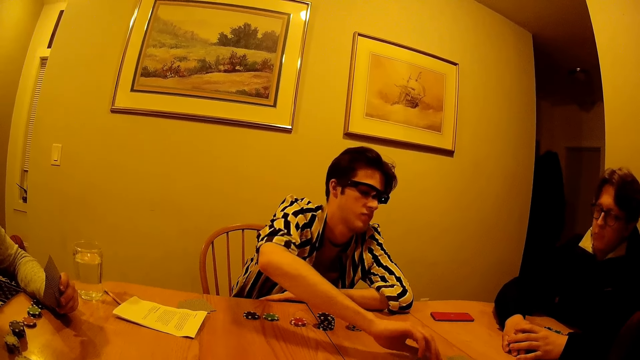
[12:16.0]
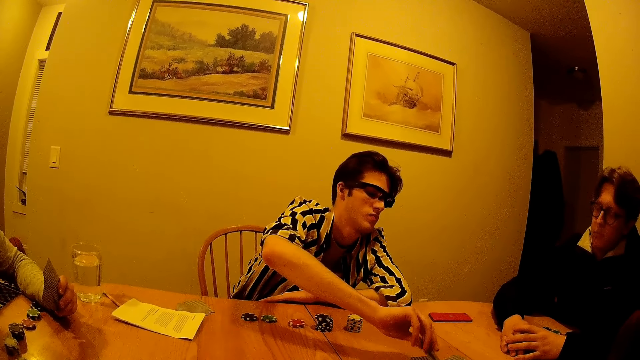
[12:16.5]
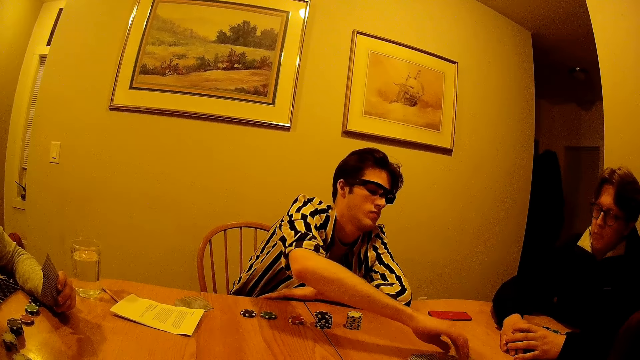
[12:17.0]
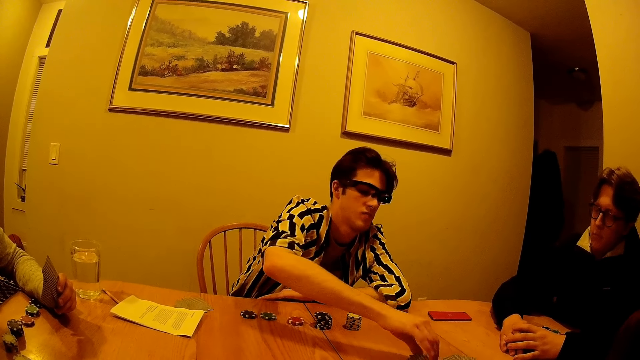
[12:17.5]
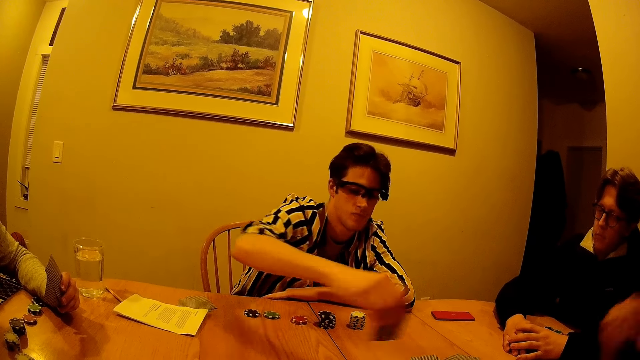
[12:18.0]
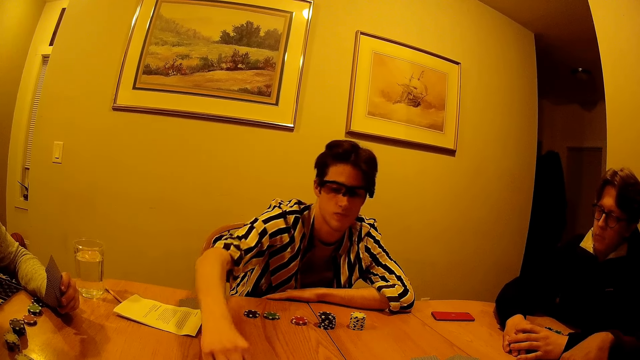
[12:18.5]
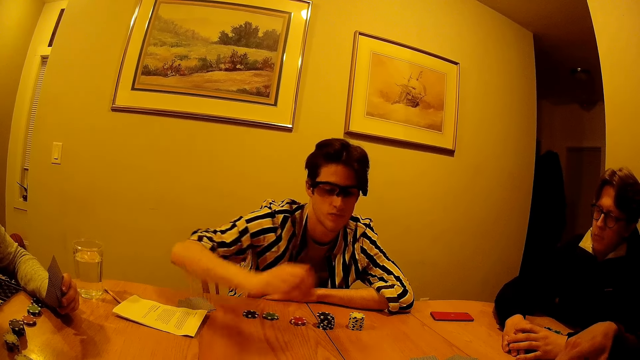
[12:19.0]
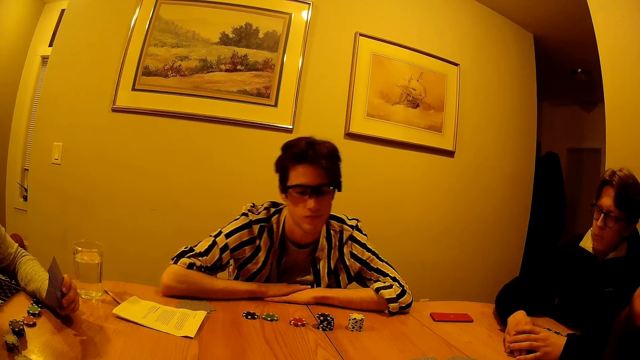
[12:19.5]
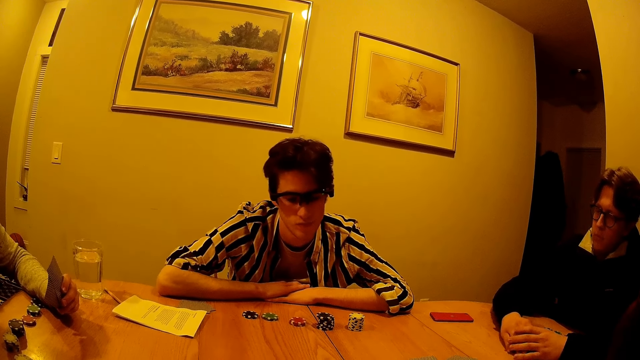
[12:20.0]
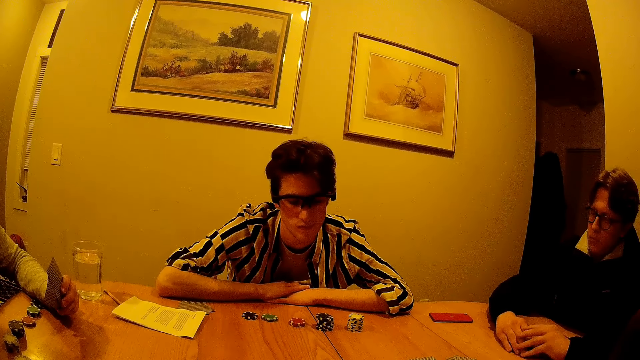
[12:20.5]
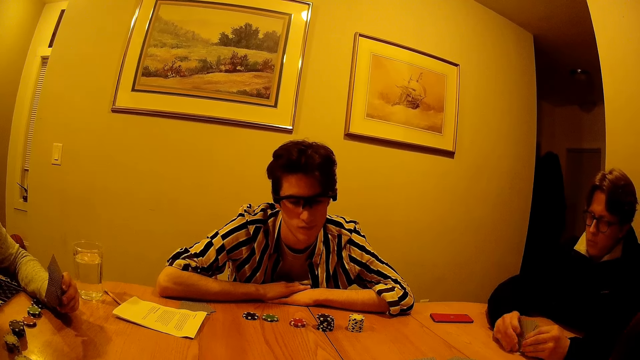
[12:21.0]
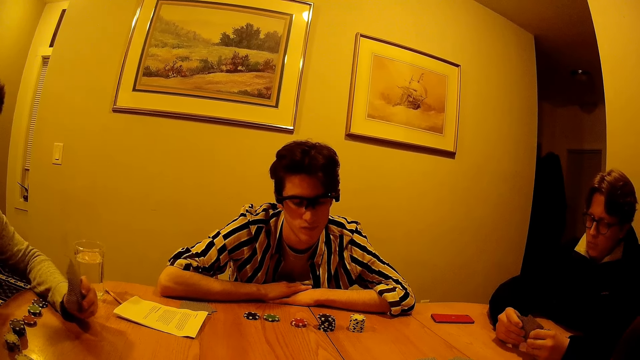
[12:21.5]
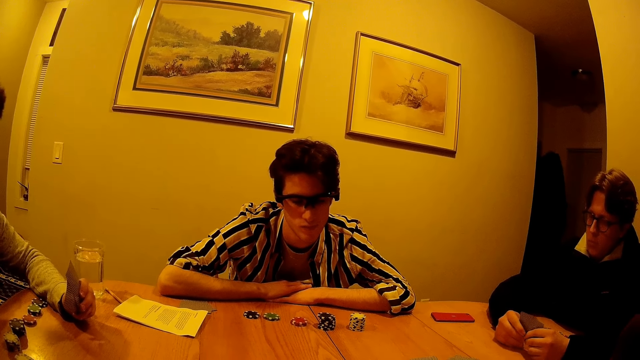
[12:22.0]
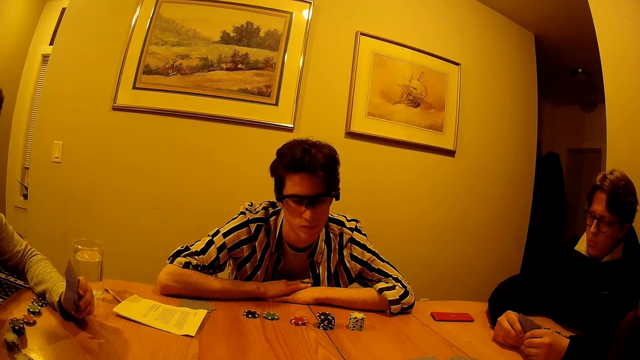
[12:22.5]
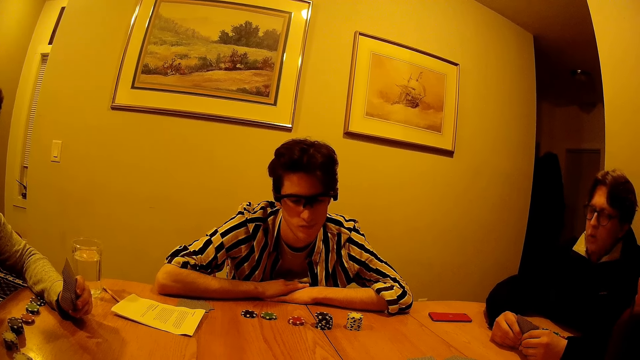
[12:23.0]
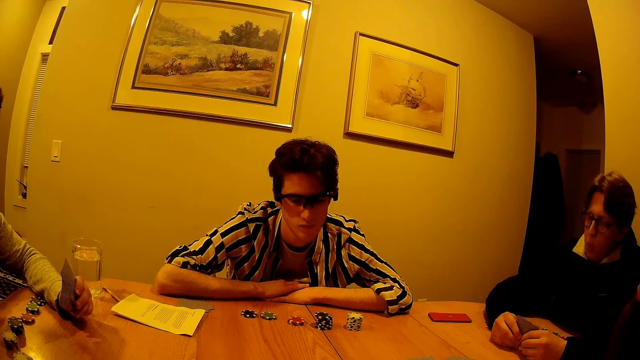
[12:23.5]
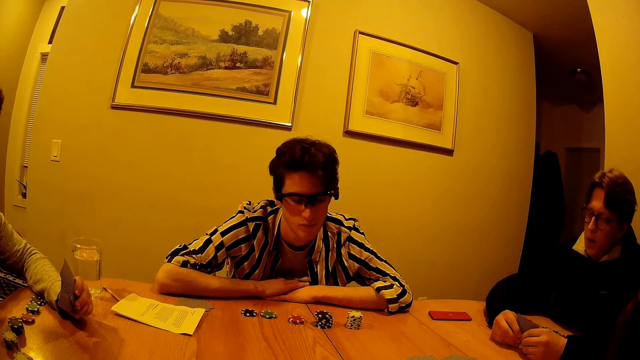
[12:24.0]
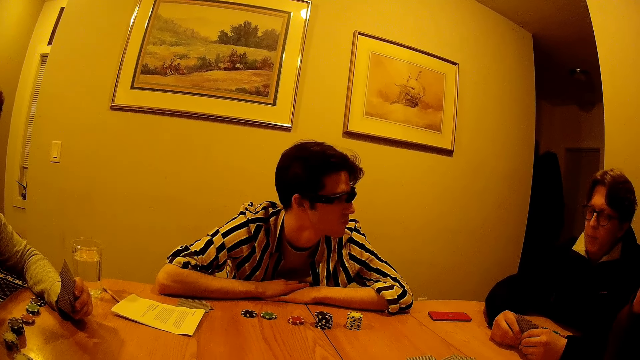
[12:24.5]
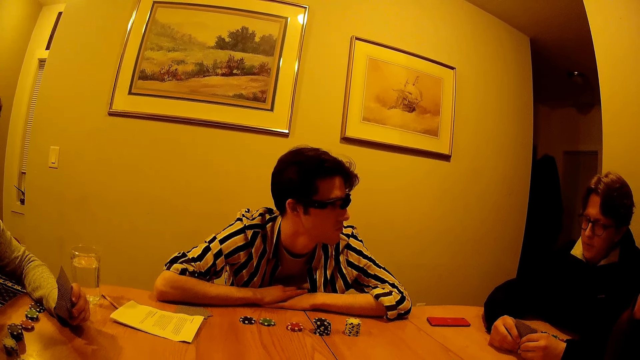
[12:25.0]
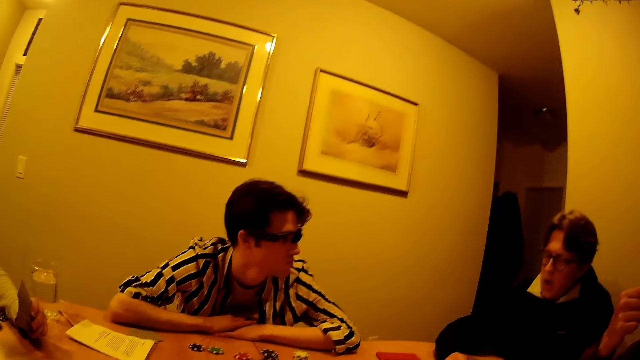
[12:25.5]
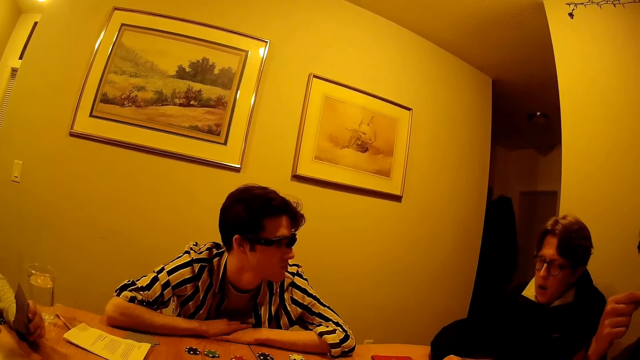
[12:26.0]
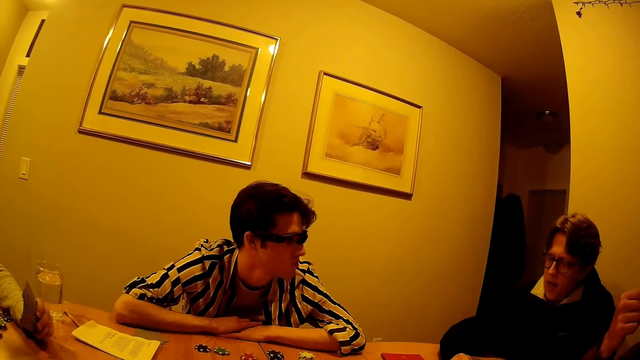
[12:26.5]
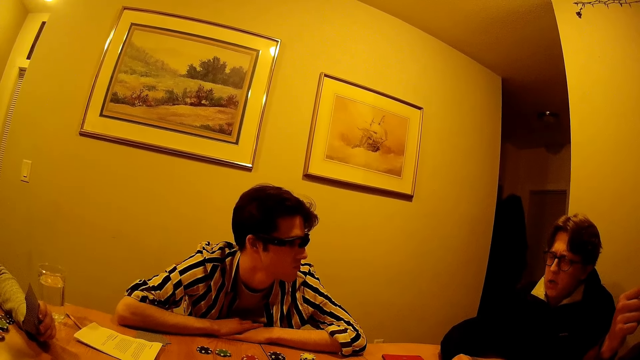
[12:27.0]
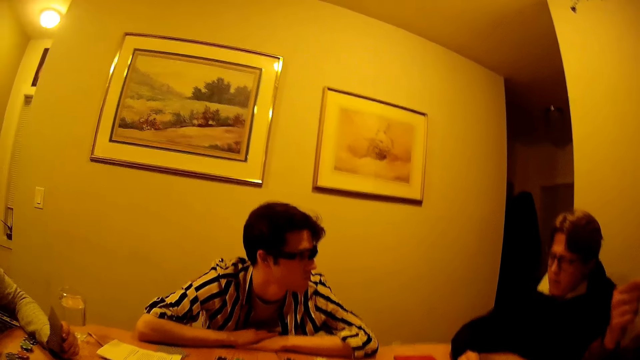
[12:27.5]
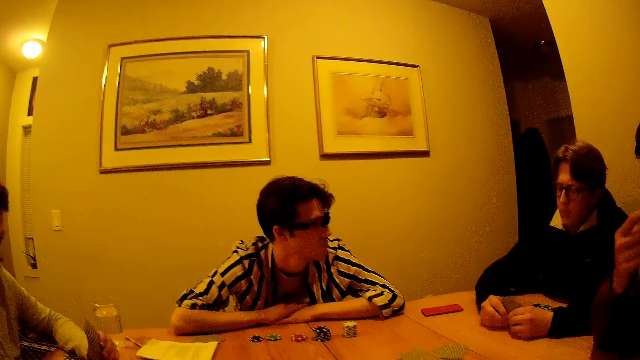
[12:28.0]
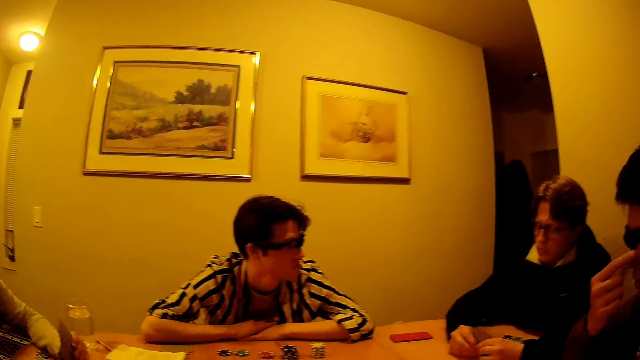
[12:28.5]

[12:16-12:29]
A man picks a card from the table with his right hand. The man drops the card on the table. The man looks around.

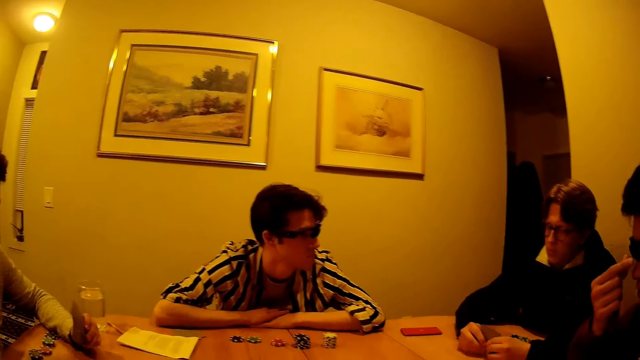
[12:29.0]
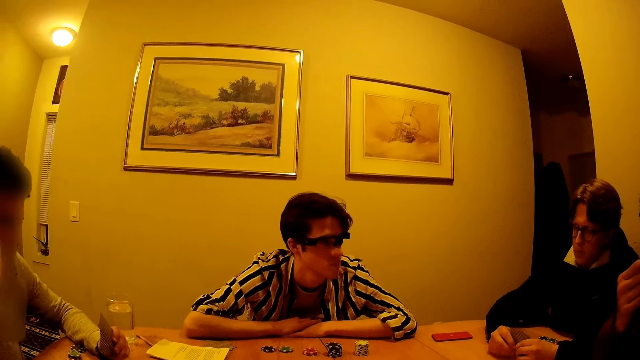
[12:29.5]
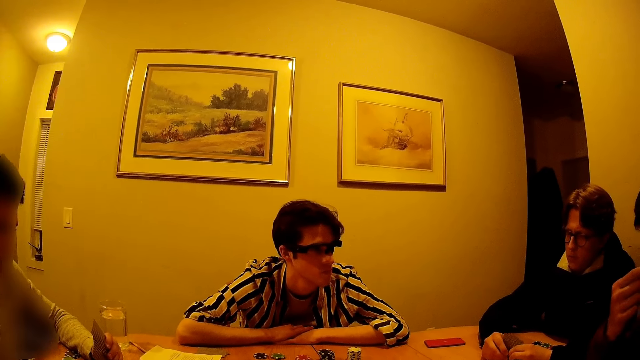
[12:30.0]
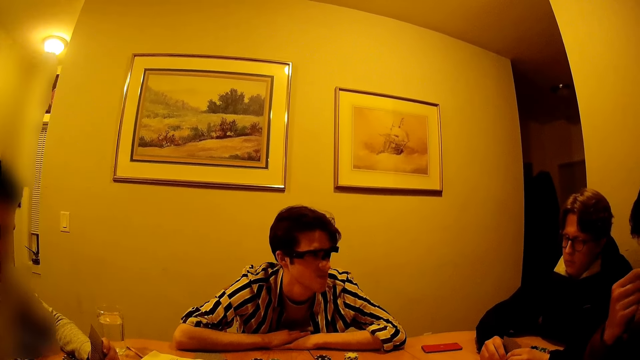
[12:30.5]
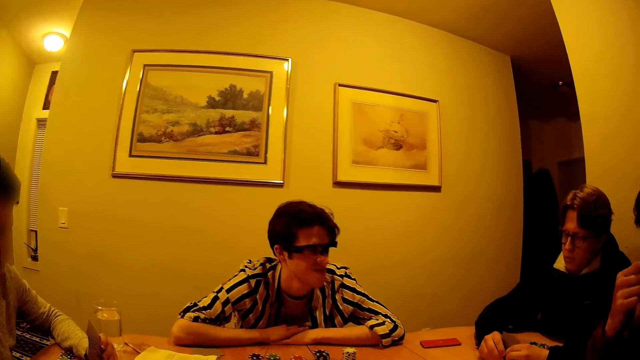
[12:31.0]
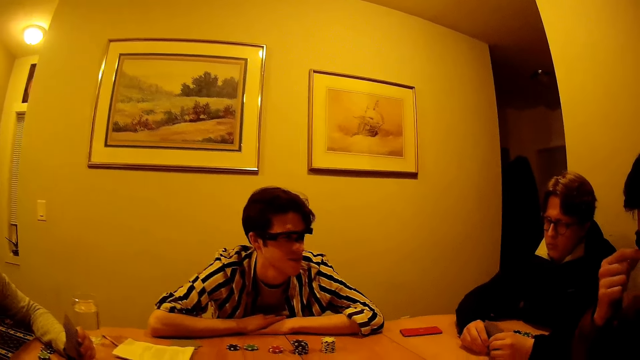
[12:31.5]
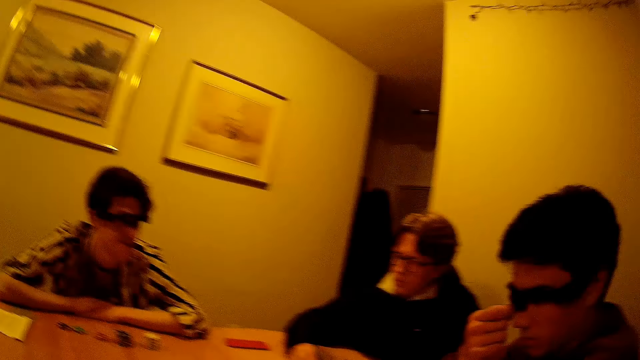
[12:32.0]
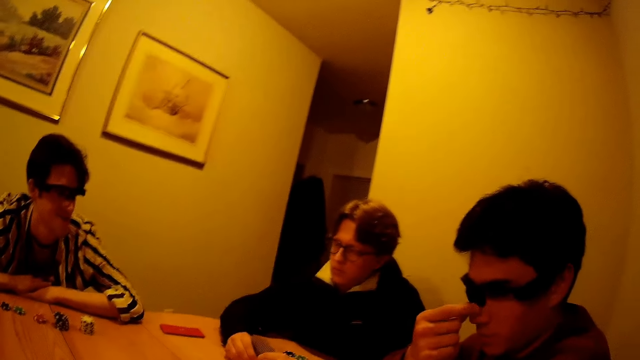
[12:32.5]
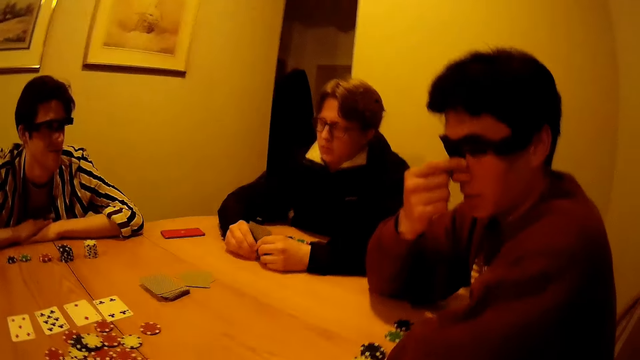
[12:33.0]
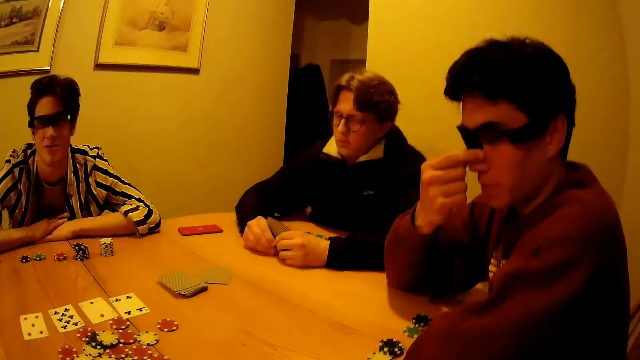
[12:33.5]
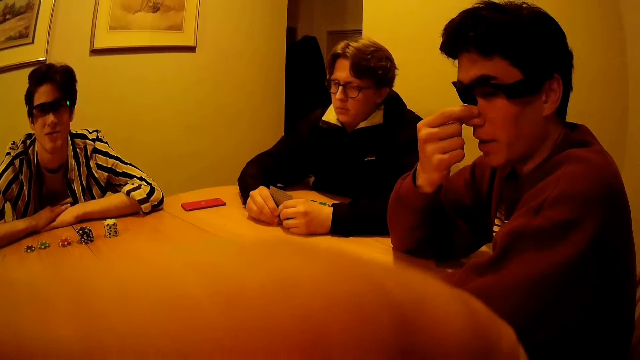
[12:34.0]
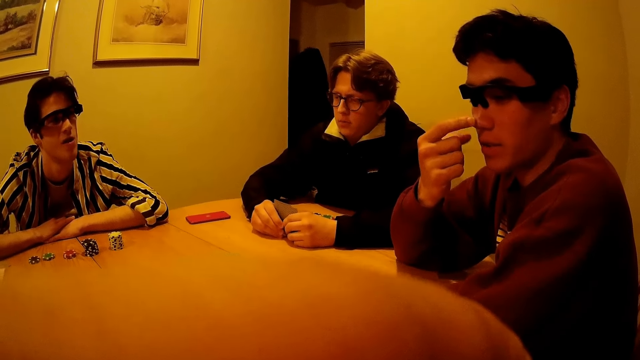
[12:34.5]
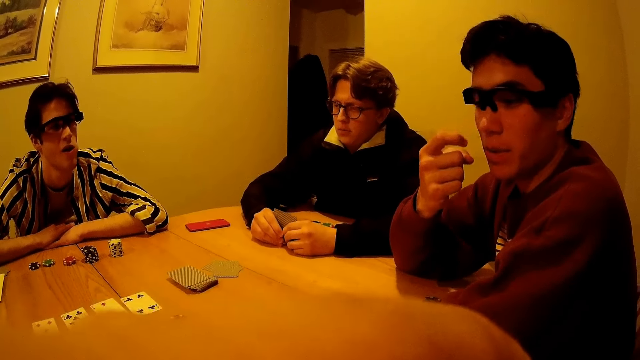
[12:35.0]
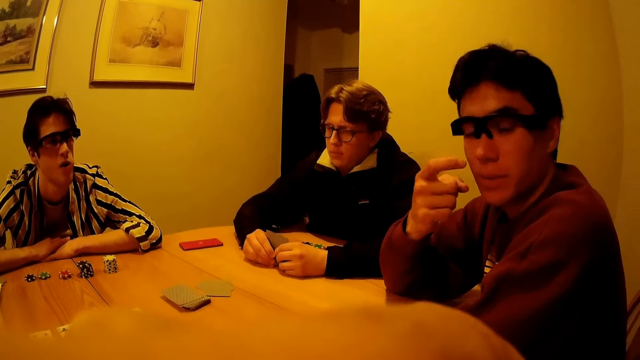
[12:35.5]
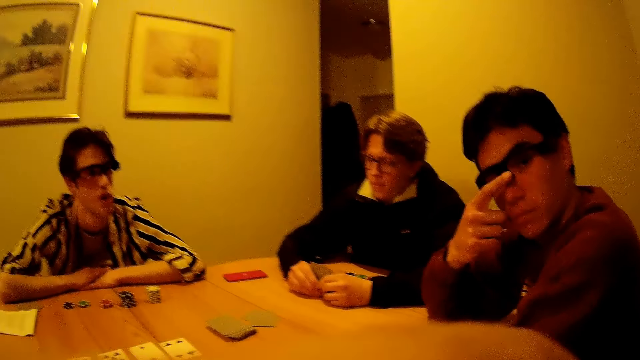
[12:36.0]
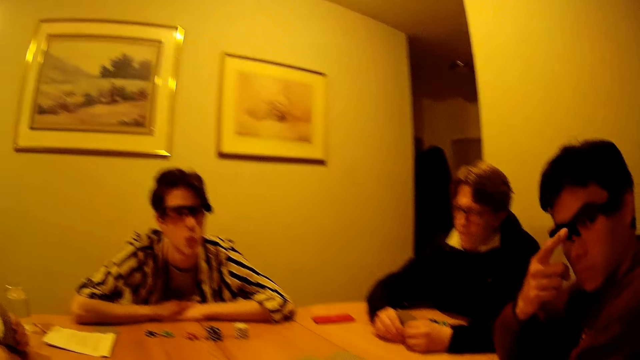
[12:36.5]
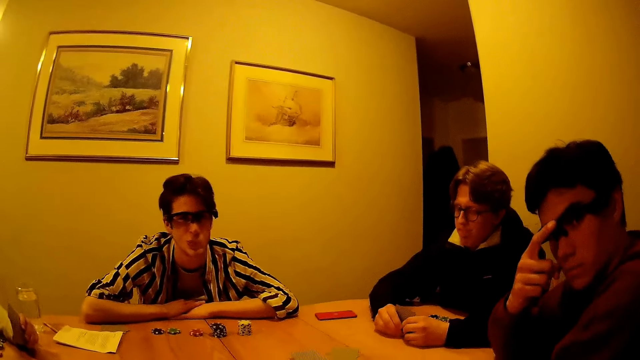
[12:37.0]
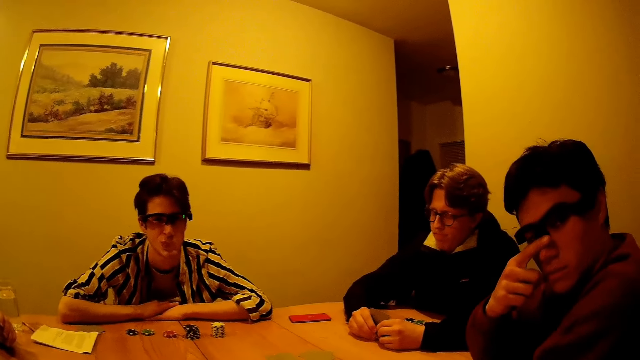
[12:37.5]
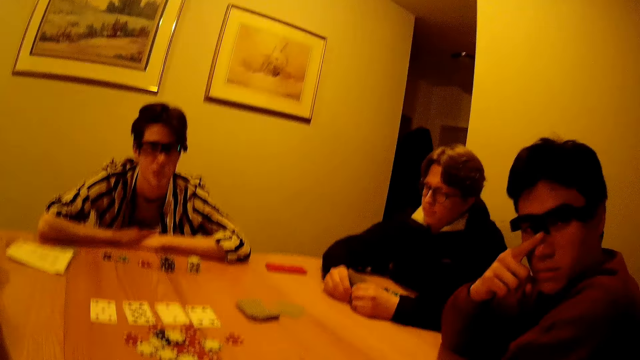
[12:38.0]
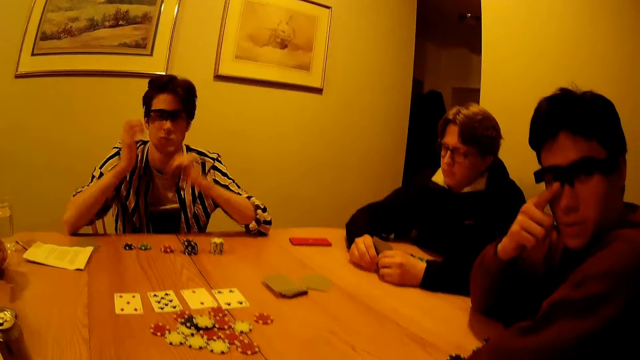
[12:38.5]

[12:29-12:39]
The camera wearer adjusts a camera on his head with his left hand. He does something. A man communicates. The man adjusts the glasses on his face with his right hand. The camera wearer talks.
